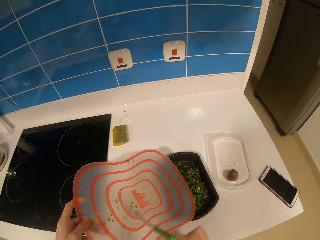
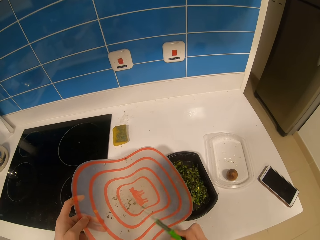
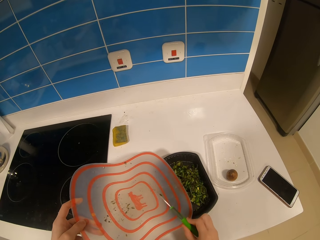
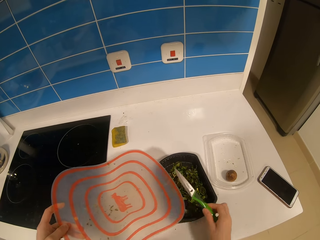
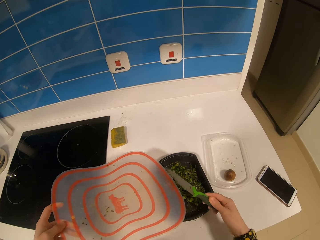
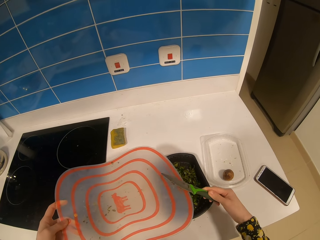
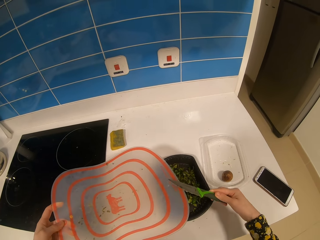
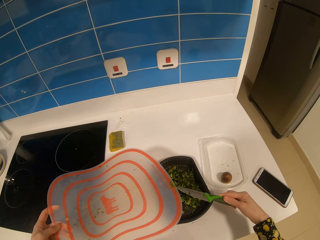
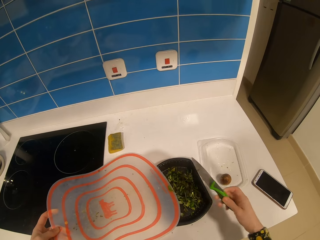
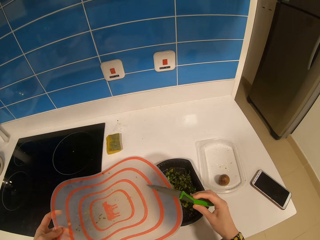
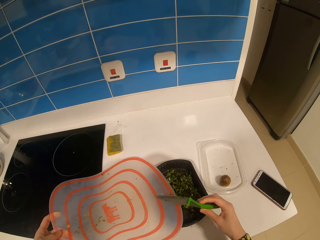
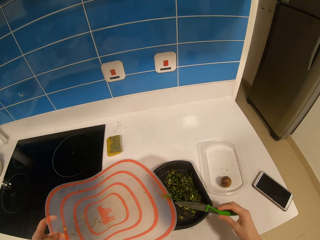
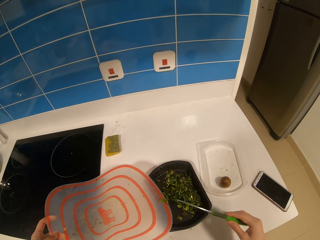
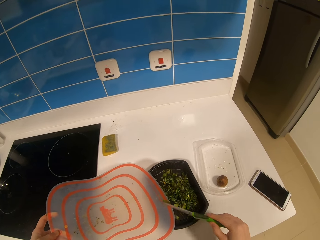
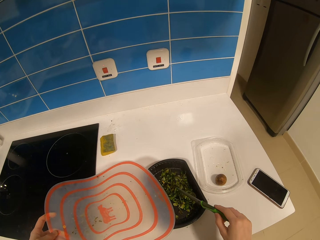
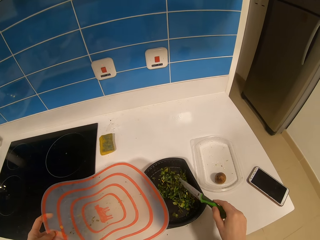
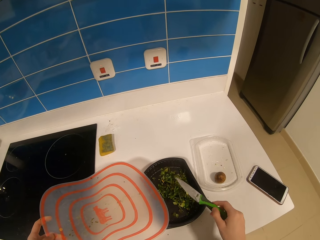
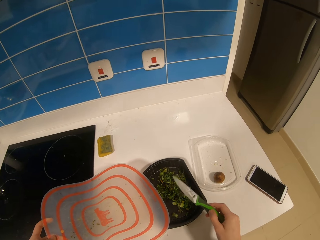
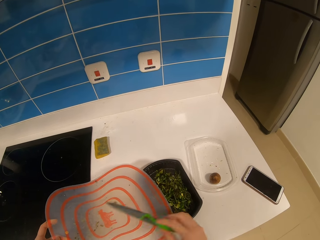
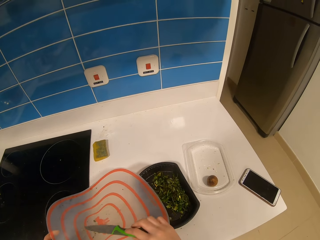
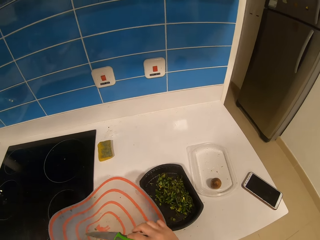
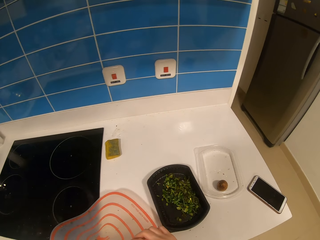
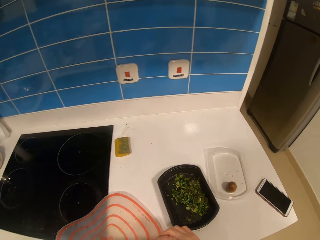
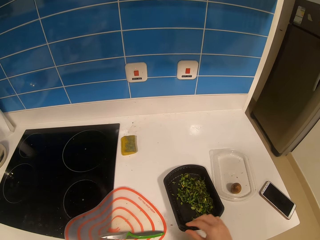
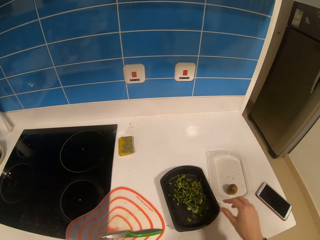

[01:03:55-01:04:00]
The camera wearer removes a coriander from a knife. They push the coriander with the knife. They put the knife in the platter. They put the platter on the table.

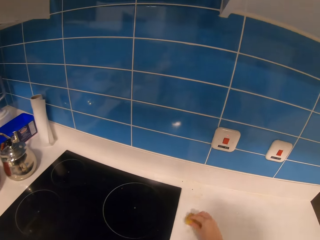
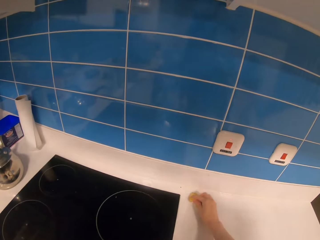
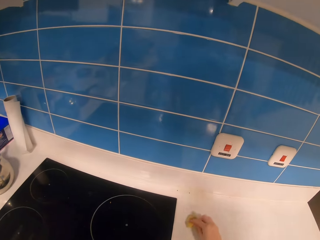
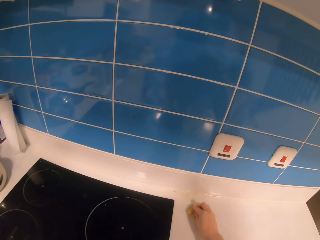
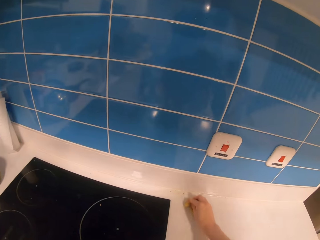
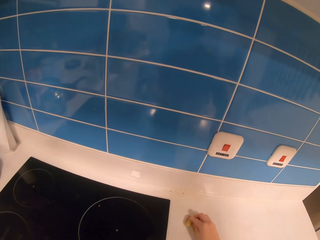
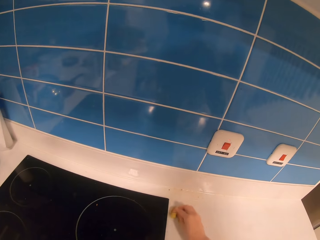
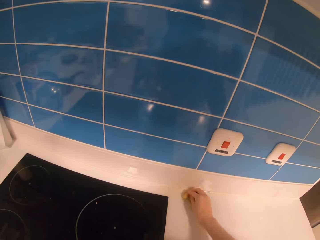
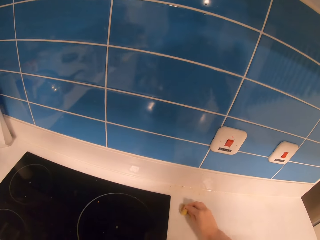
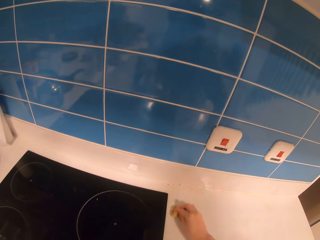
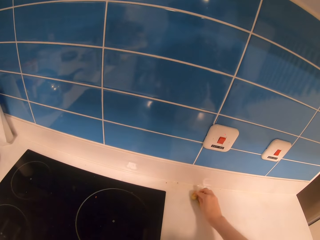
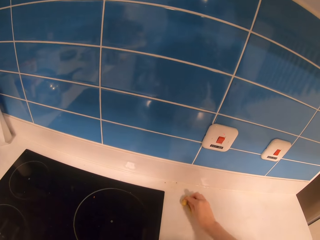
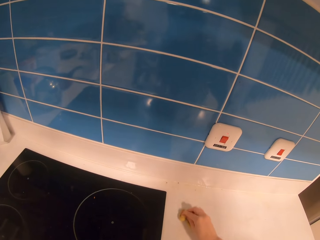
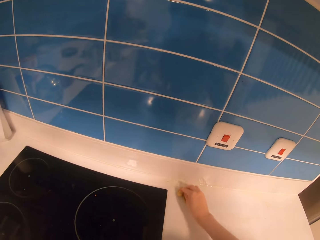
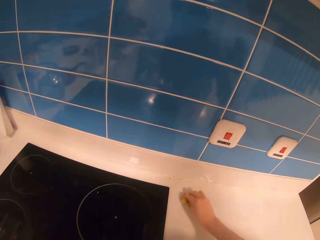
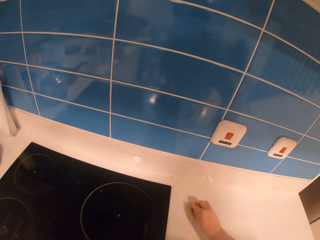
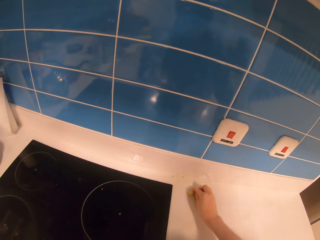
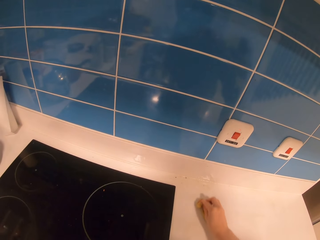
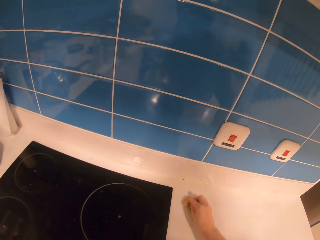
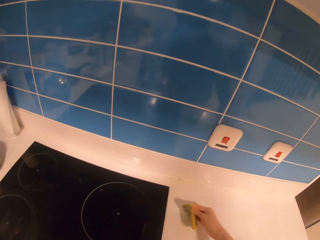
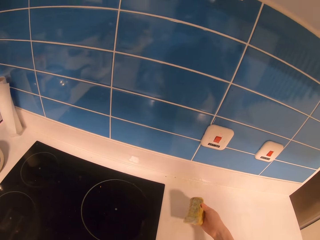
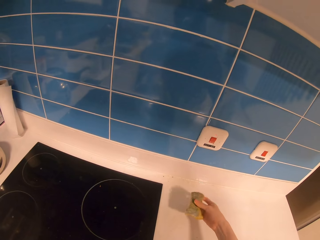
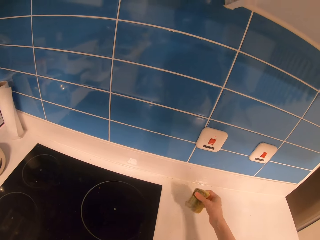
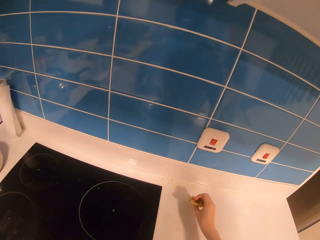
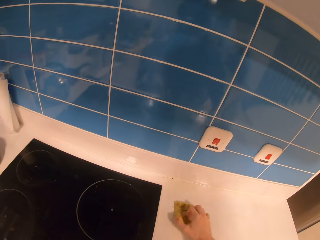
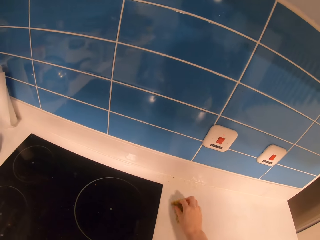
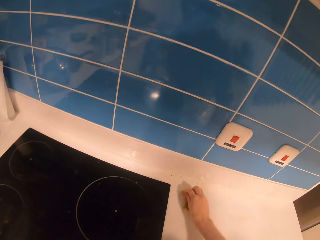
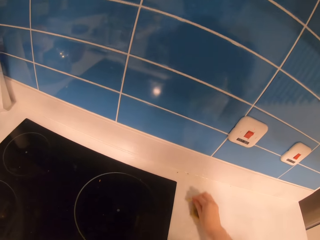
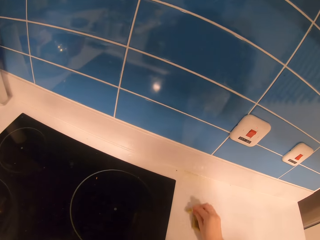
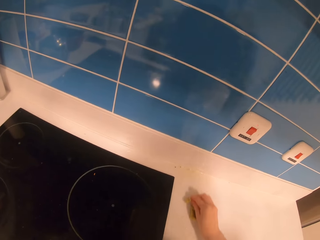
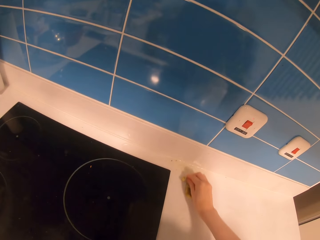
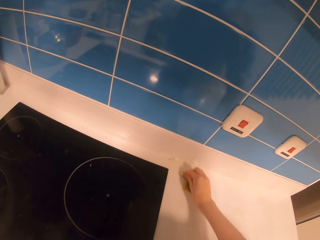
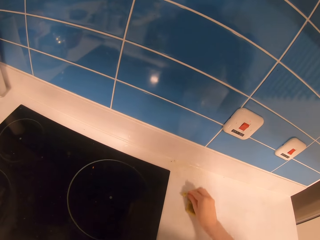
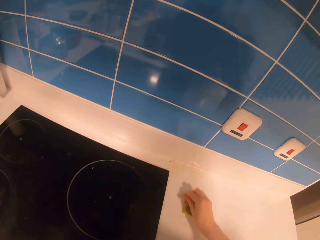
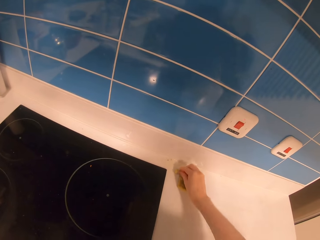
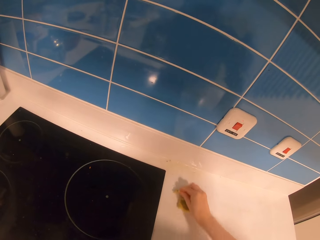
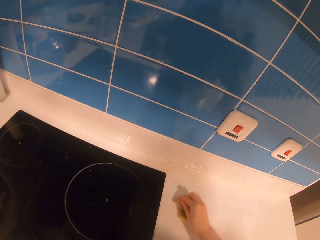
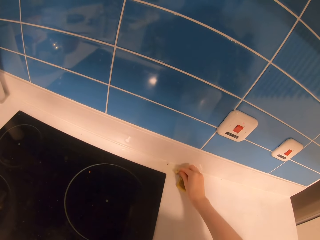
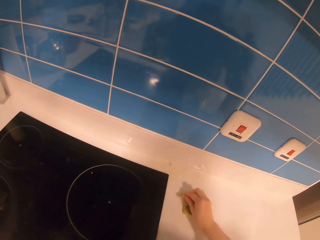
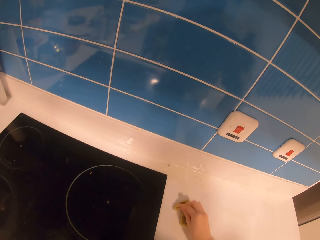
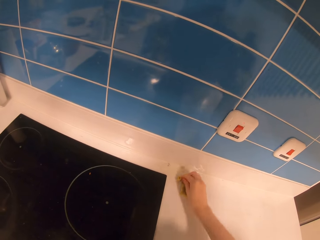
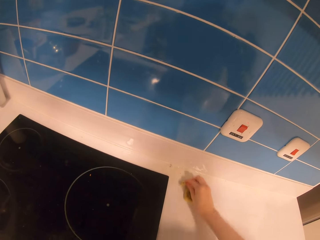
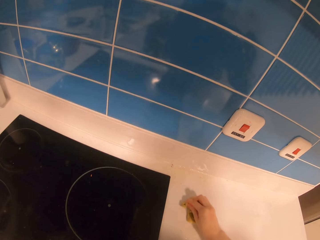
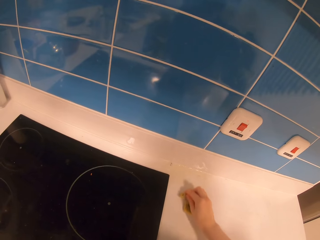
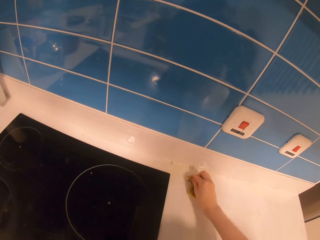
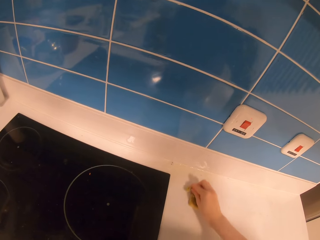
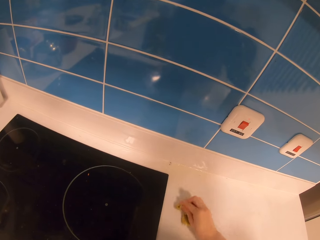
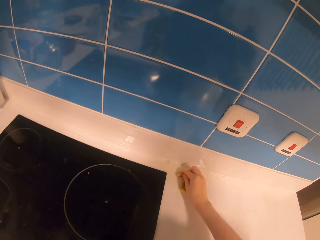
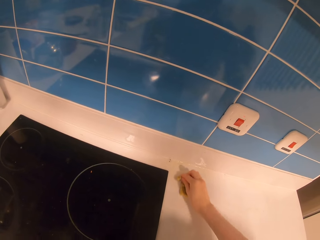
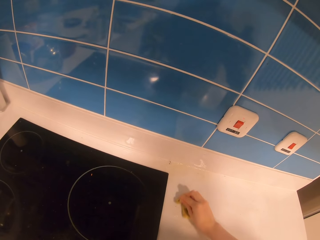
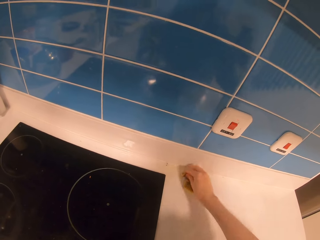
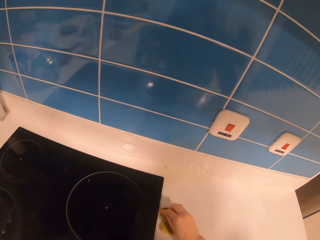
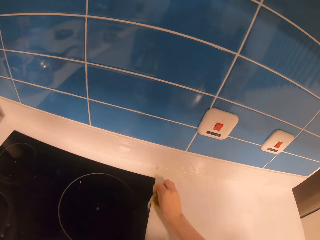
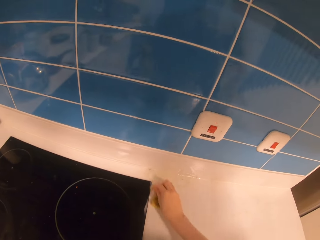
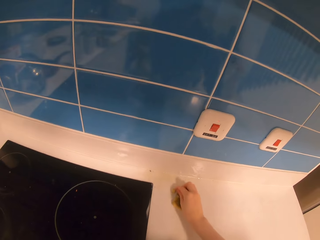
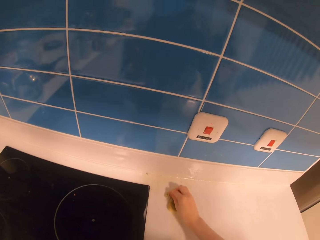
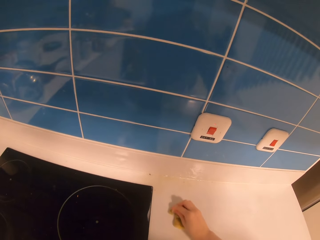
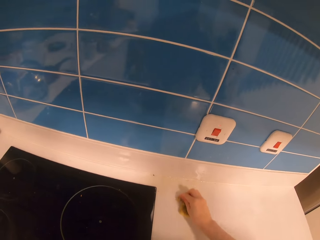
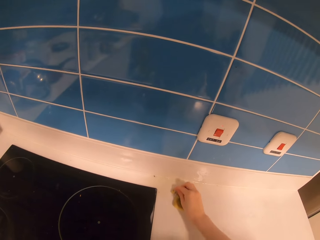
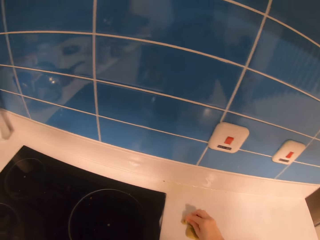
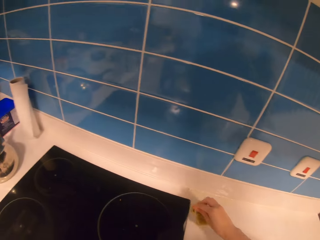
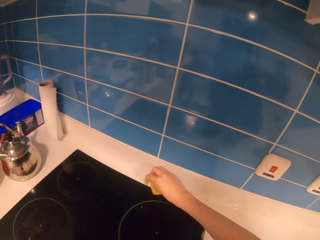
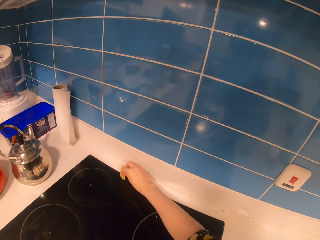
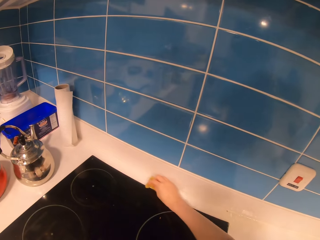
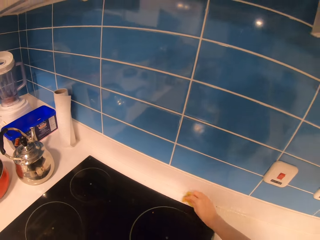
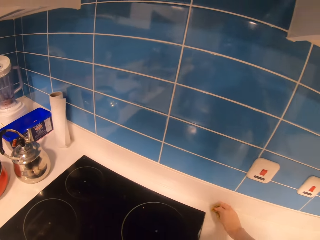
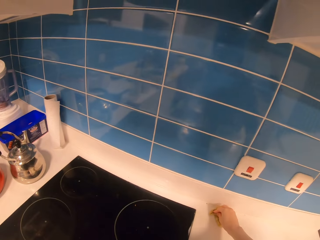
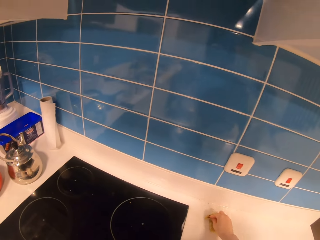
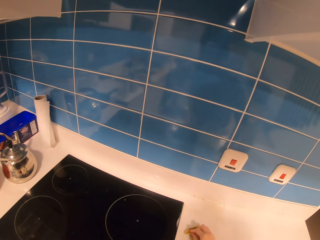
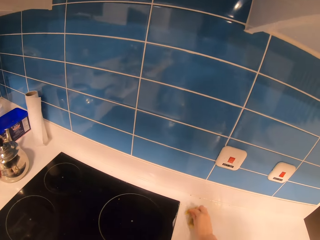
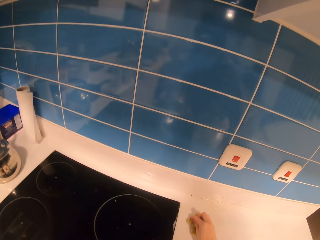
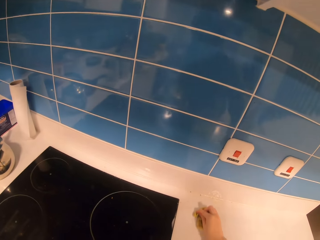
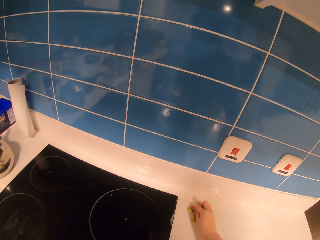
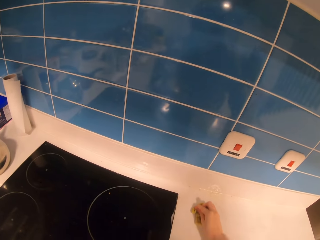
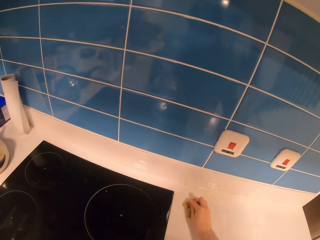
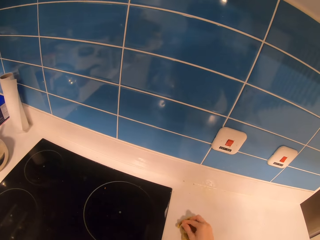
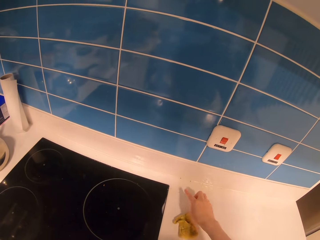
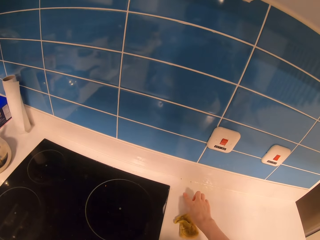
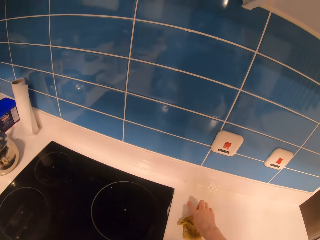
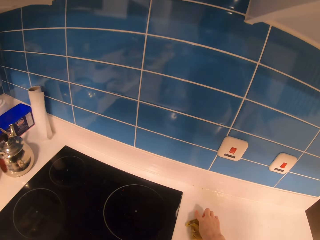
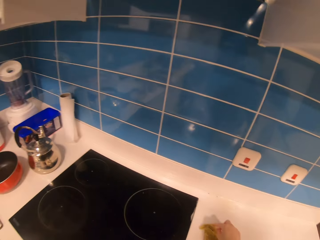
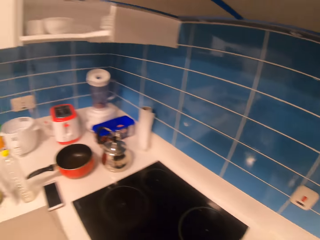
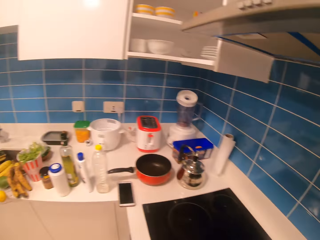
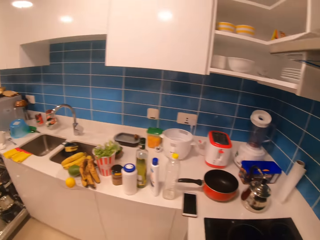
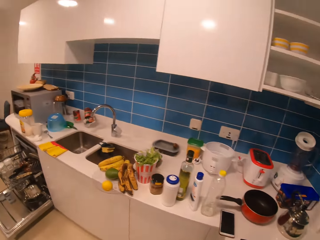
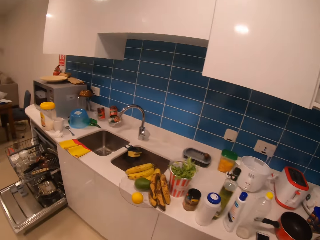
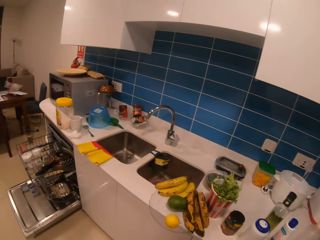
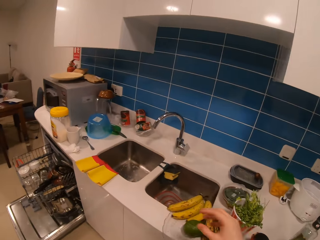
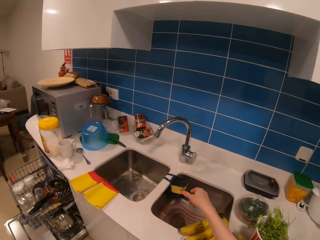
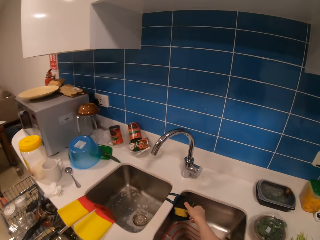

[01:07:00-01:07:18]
The camera wearer scratches the table with the sponge. They pick up the sponge. They wash a kitchen counter. They hold the sponge. They wash the kitchen counter. They move a hand. They wash the kitchen counter. They look around the kitchen and walk around the kitchen.
